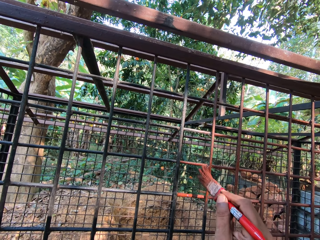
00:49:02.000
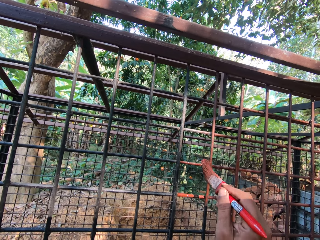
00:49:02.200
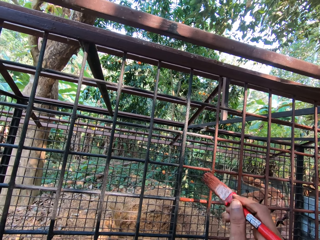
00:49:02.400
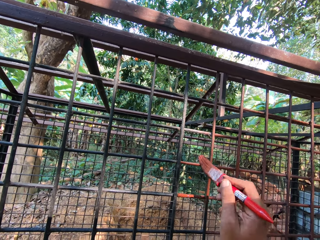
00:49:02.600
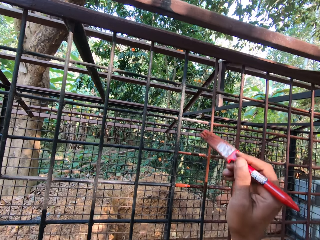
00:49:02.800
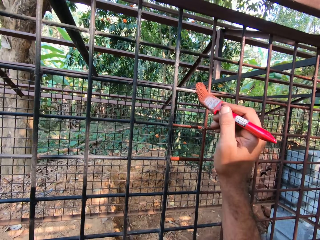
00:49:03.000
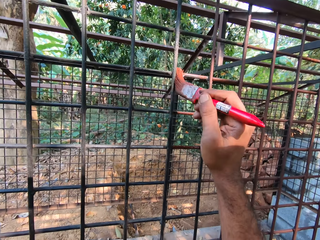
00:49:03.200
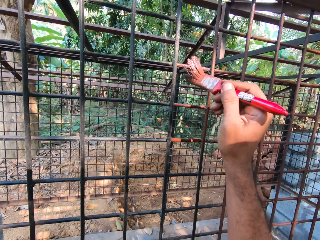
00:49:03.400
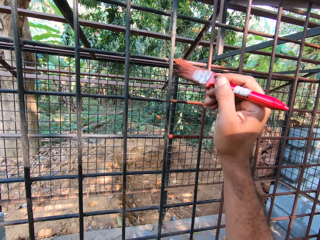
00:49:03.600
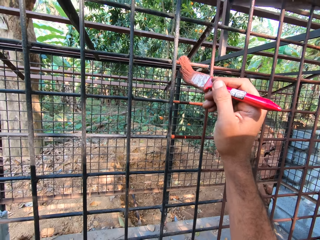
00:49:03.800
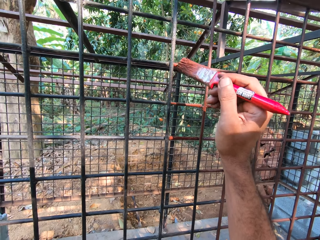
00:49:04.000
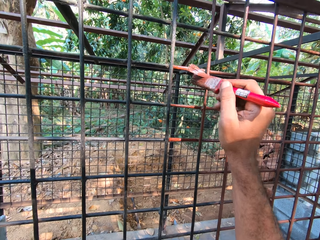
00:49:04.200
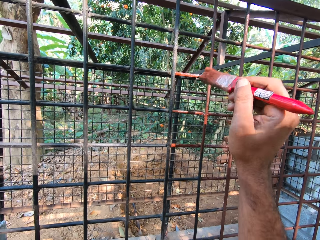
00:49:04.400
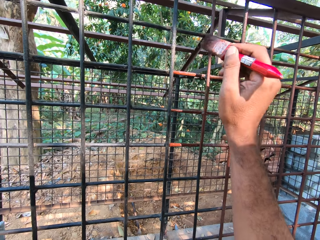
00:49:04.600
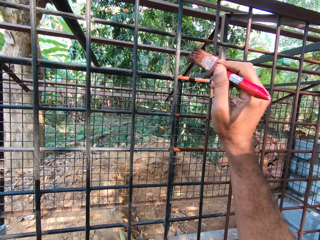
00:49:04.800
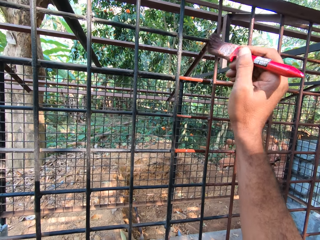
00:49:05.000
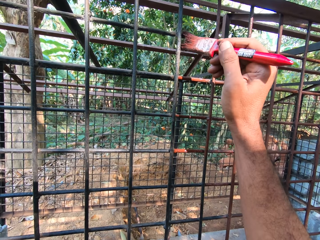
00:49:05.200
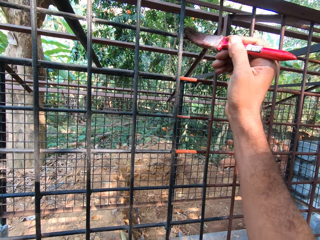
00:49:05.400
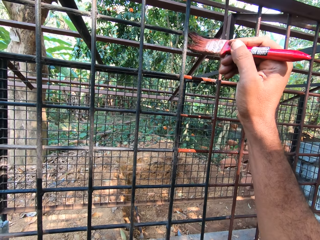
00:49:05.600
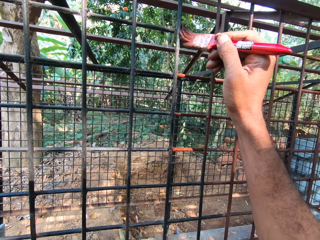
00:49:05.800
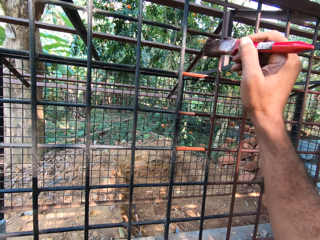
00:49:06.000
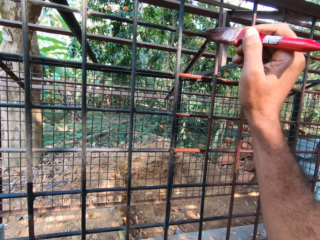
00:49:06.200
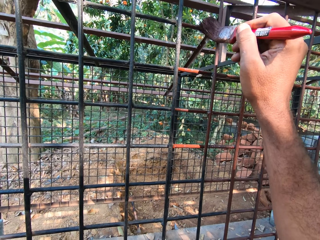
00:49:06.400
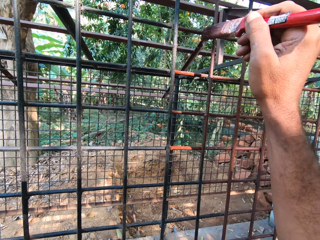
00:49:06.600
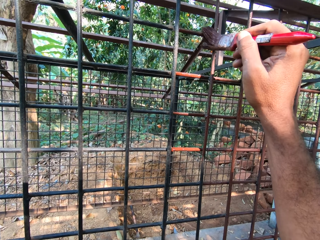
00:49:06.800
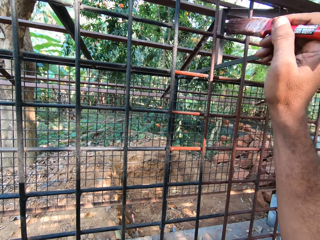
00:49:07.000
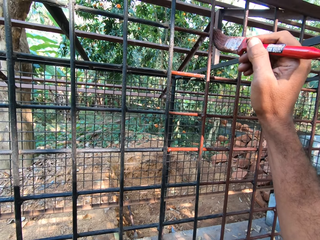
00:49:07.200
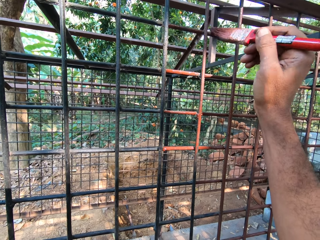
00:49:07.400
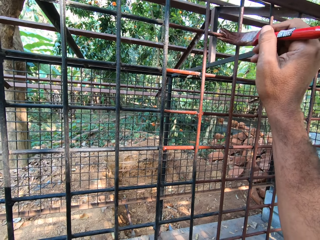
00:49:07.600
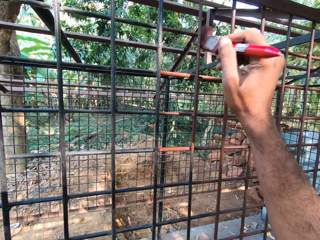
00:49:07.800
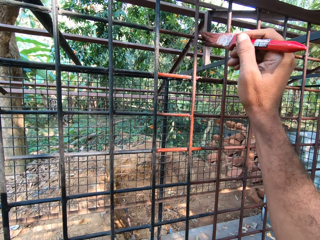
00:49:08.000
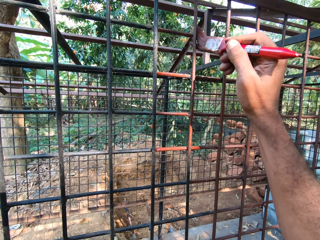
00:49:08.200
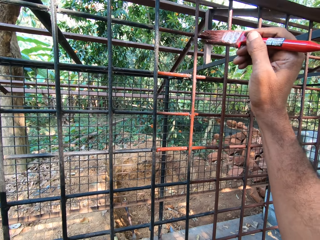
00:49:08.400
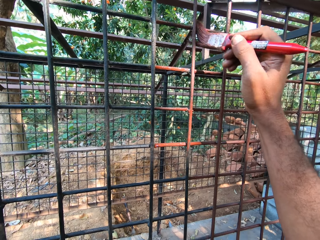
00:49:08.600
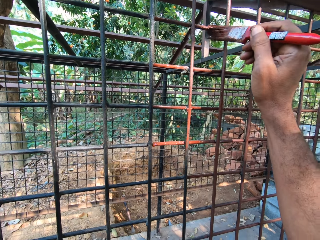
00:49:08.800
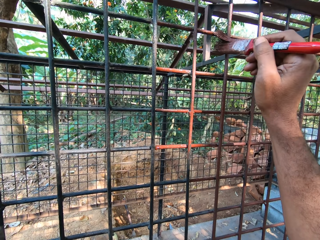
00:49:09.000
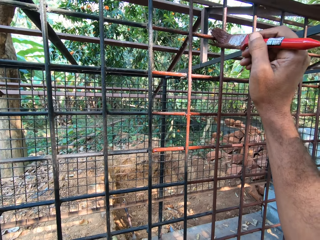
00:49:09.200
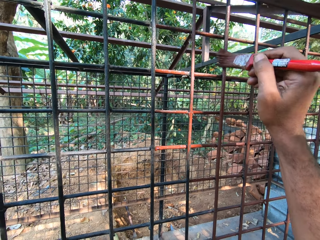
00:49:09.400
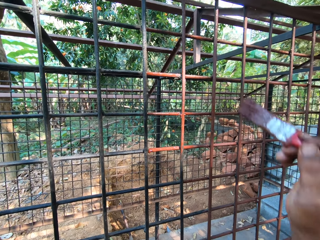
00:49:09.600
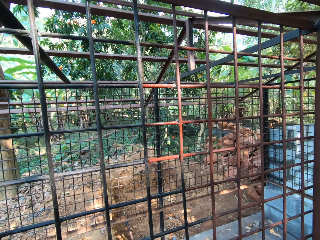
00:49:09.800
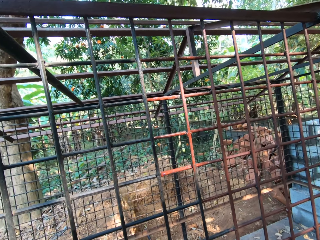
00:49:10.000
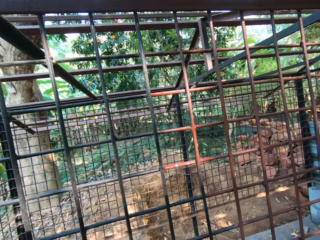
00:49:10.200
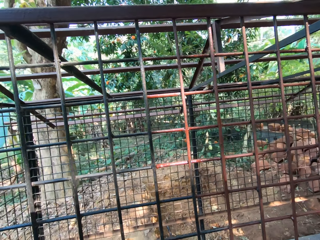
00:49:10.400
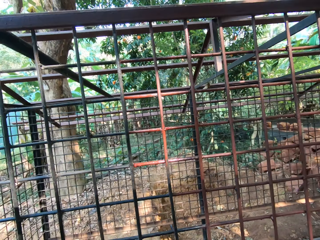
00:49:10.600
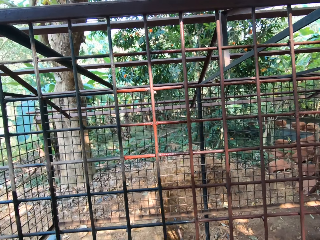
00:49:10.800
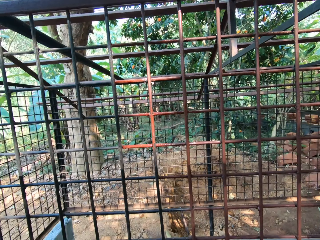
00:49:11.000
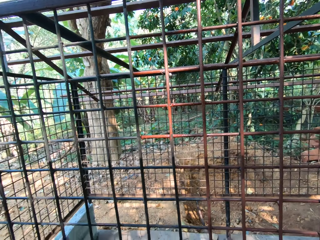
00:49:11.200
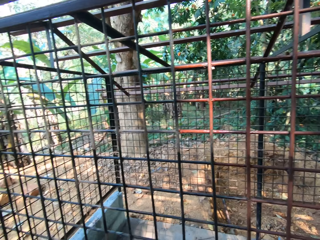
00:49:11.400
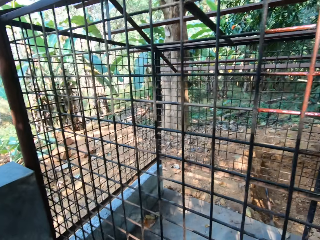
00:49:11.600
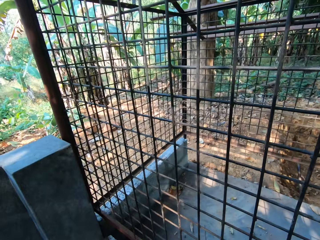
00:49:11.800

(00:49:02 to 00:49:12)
The camera wearer pulls back the paintbrush. They look at the wire mesh.

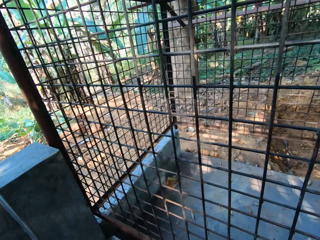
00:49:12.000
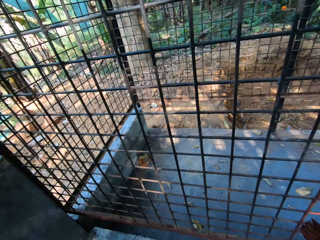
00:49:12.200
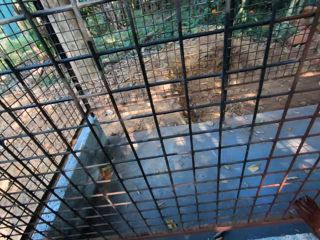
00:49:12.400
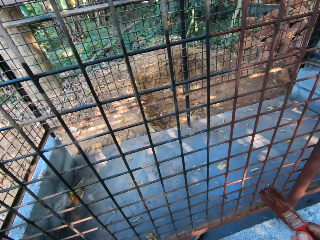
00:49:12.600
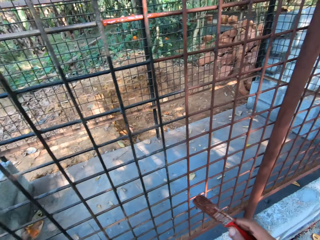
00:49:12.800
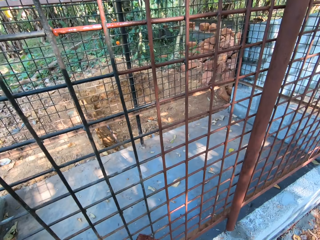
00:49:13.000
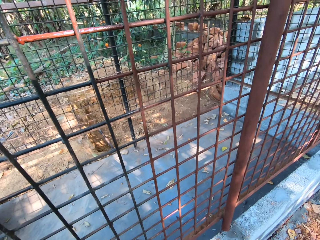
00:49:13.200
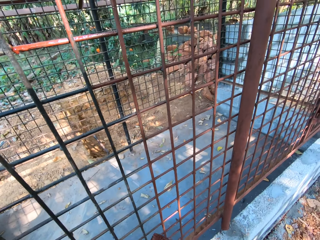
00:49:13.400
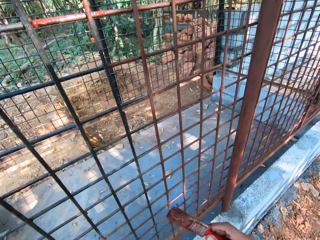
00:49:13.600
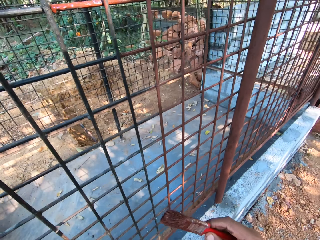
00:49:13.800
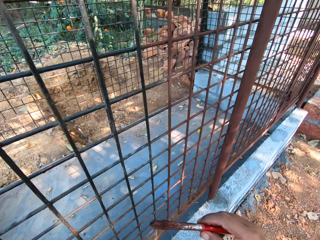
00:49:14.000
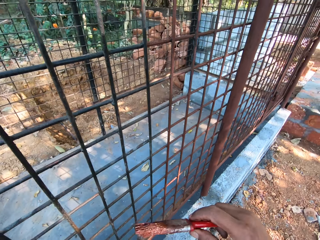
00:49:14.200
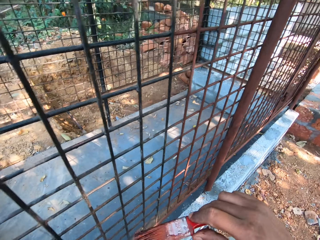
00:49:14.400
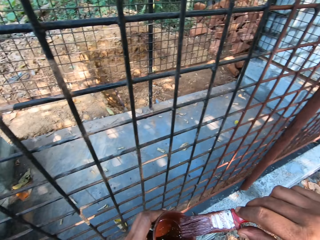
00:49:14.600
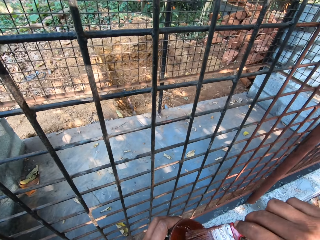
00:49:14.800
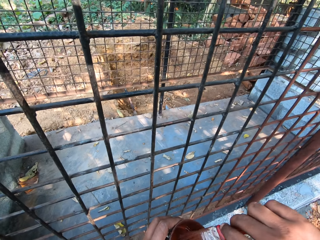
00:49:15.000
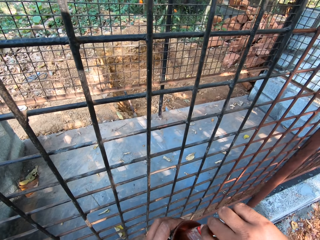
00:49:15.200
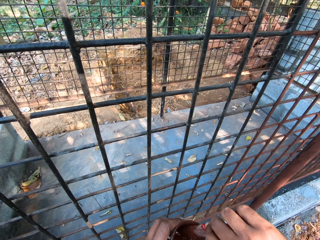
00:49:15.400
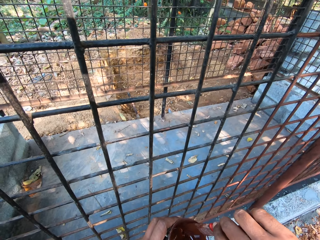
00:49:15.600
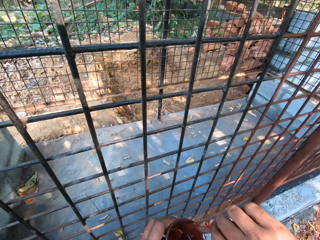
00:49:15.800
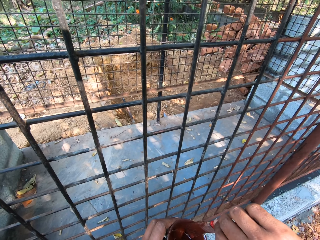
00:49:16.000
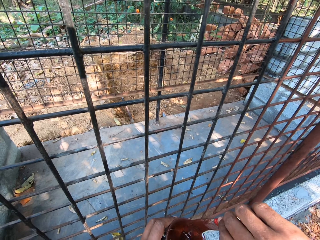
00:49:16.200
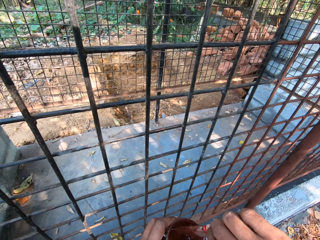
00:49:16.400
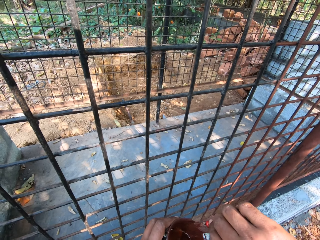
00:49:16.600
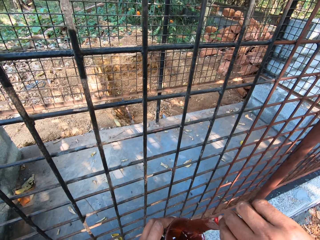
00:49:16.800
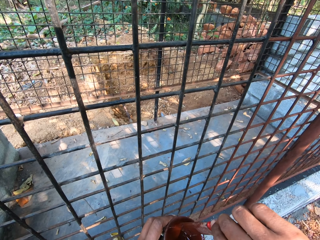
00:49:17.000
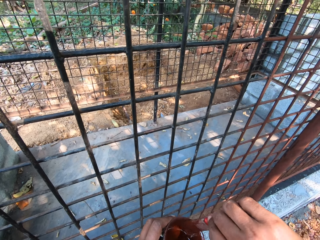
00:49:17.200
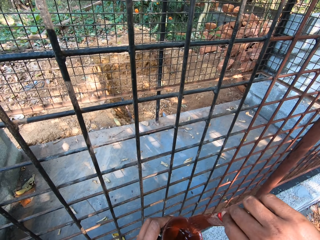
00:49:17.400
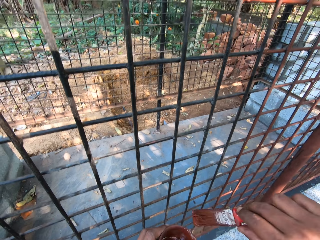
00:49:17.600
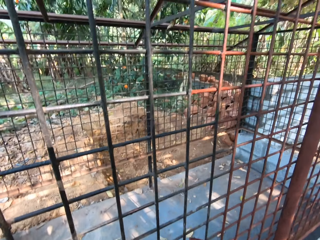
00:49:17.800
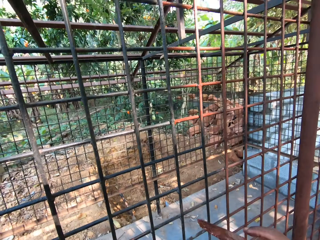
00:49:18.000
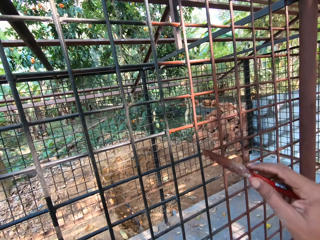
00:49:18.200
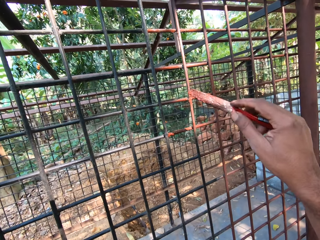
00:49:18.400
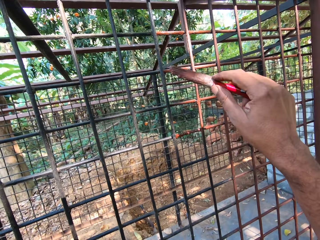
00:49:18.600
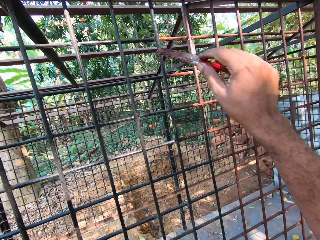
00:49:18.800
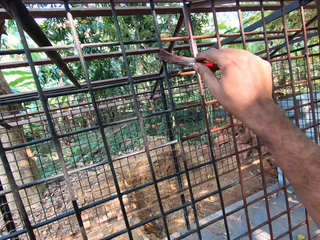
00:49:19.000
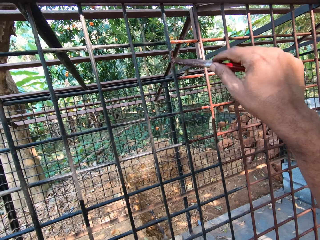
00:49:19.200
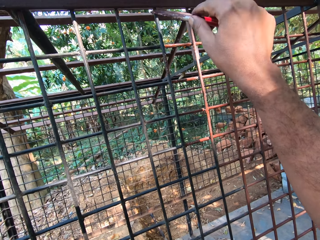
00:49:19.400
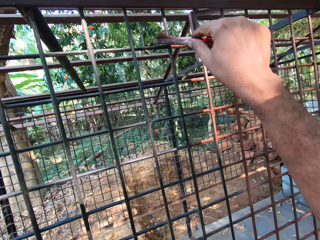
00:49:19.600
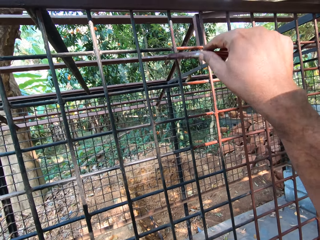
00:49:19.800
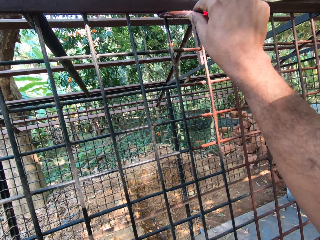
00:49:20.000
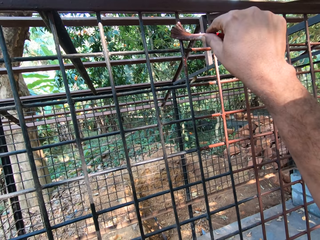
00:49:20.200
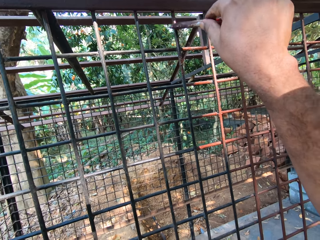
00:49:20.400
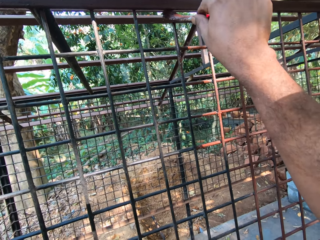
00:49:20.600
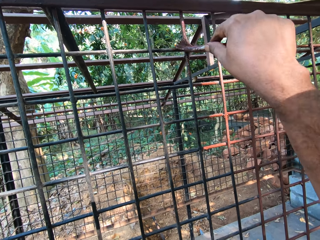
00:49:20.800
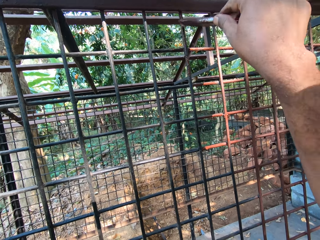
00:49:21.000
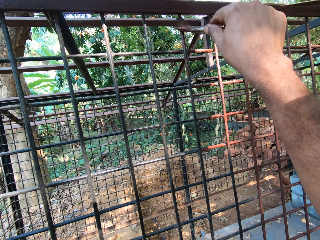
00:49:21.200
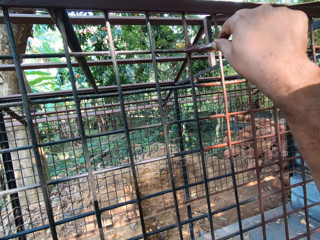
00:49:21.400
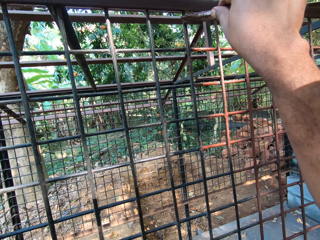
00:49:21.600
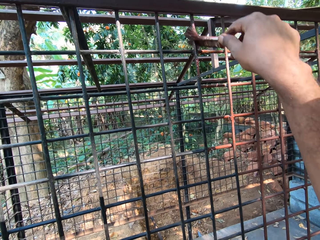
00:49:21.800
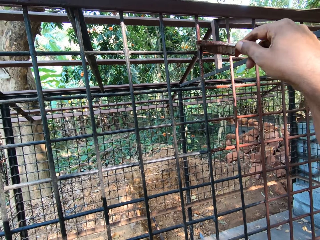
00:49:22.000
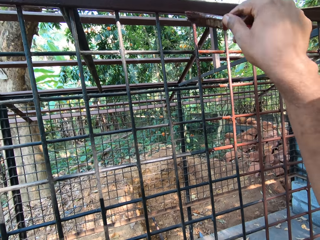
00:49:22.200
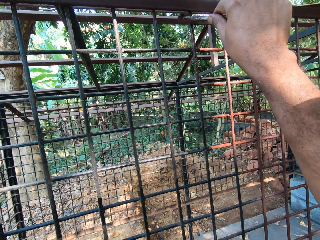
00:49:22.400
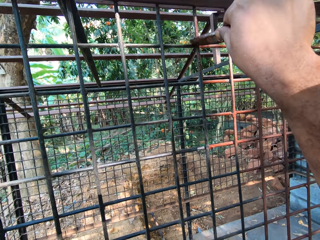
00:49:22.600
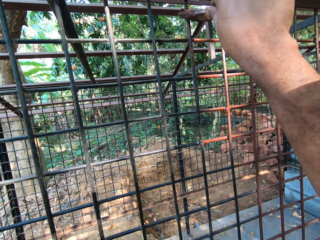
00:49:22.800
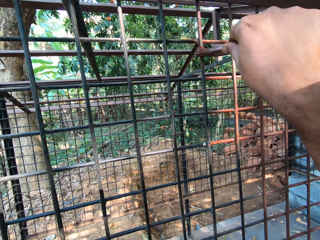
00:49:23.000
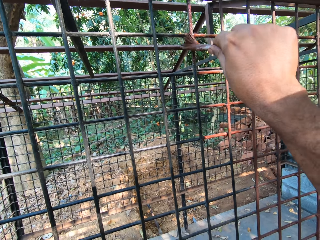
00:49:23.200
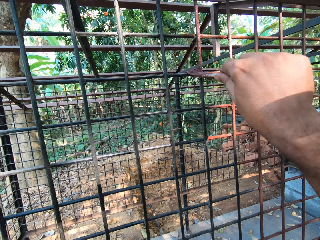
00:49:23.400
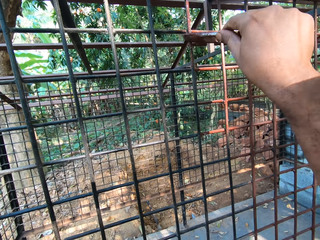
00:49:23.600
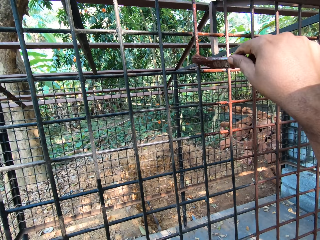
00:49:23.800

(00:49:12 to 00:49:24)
The camera wearer makes a step. He looks at the wire mesh or metal cage. He moves the paintbrush. He dips the paintbrush in the cup with his right hand. He stirs paint with the paintbrush. He wipes the paintbrush on the cup with his right hand. He lifts the paintbrush. He paints the metal cage with the paintbrush in his right hand.
